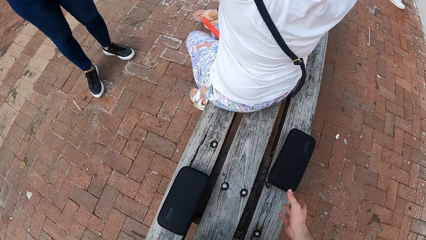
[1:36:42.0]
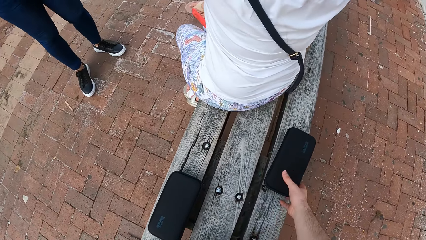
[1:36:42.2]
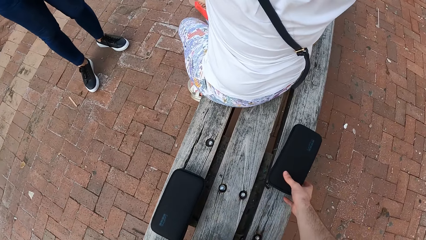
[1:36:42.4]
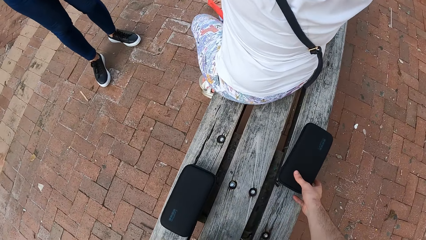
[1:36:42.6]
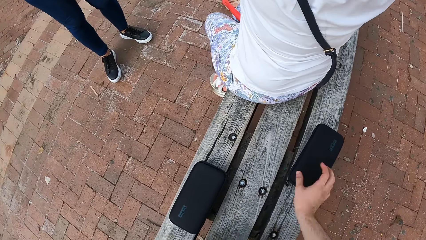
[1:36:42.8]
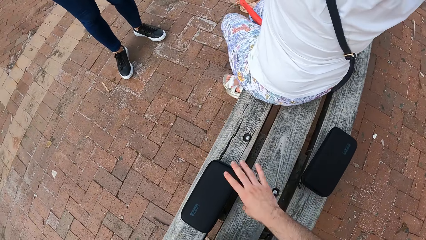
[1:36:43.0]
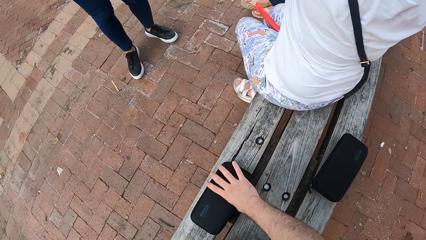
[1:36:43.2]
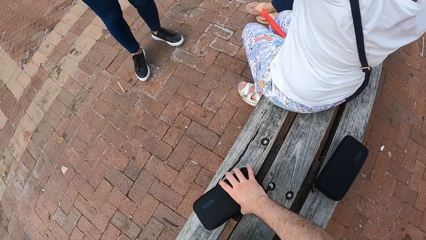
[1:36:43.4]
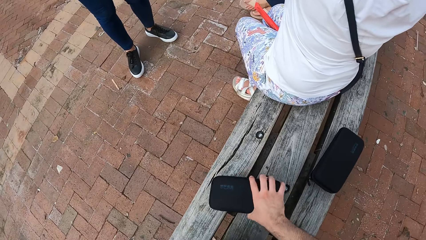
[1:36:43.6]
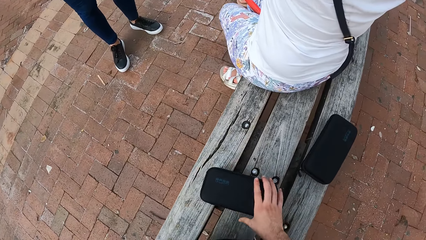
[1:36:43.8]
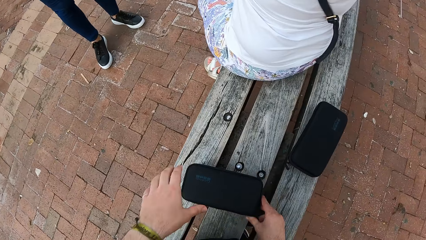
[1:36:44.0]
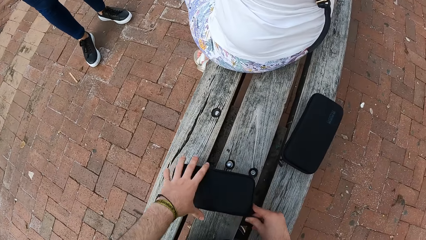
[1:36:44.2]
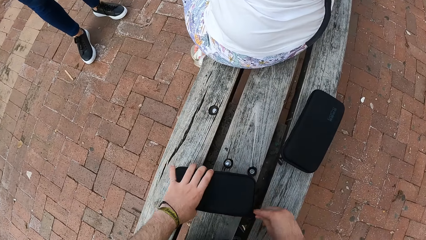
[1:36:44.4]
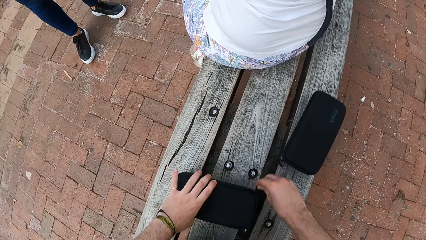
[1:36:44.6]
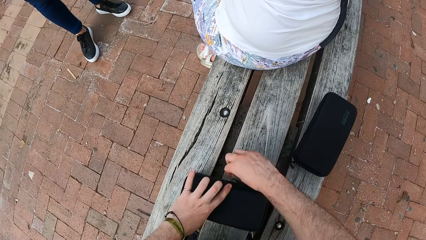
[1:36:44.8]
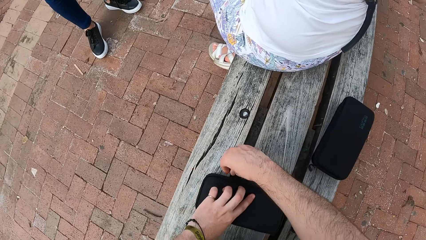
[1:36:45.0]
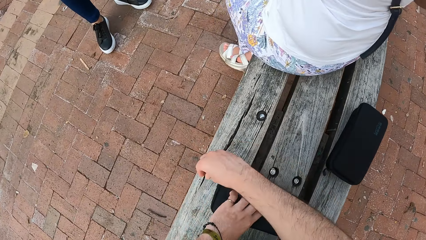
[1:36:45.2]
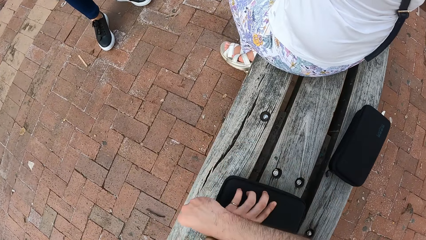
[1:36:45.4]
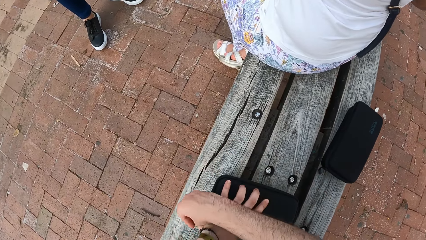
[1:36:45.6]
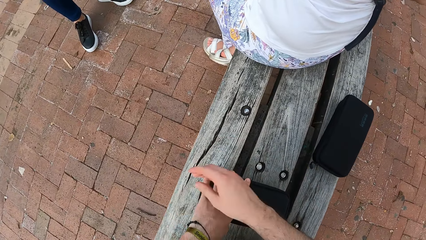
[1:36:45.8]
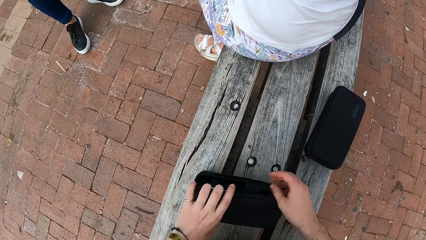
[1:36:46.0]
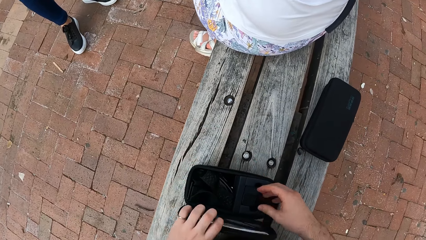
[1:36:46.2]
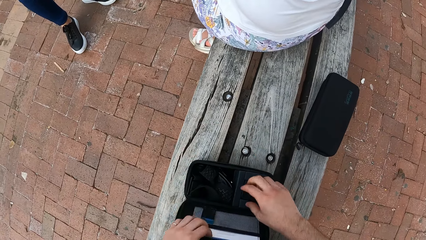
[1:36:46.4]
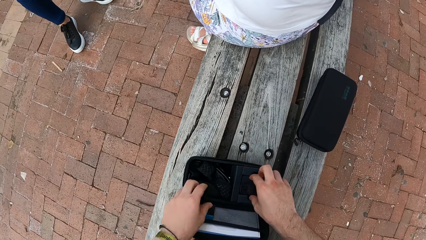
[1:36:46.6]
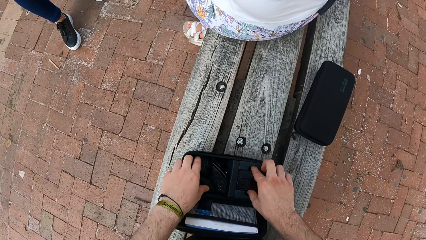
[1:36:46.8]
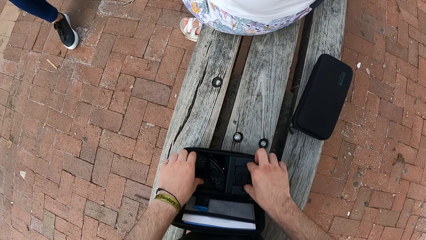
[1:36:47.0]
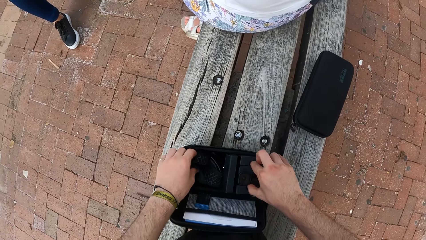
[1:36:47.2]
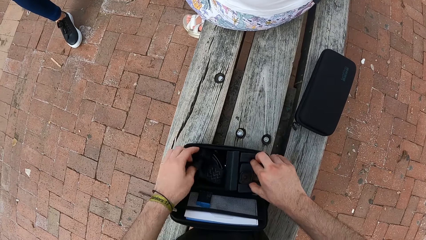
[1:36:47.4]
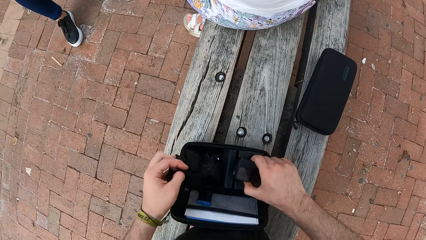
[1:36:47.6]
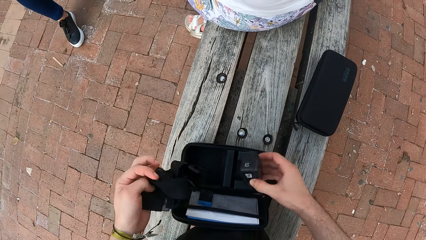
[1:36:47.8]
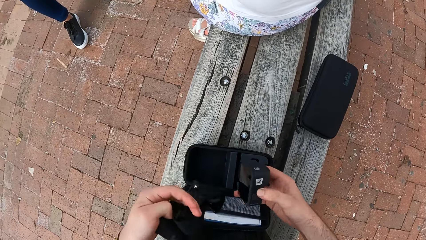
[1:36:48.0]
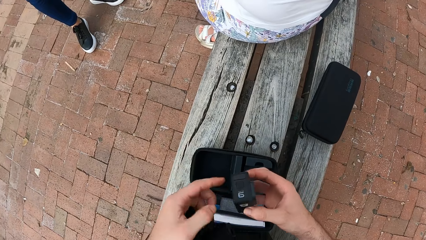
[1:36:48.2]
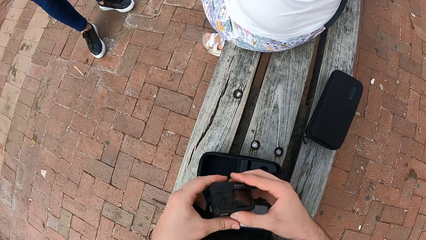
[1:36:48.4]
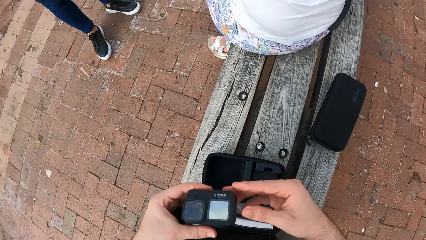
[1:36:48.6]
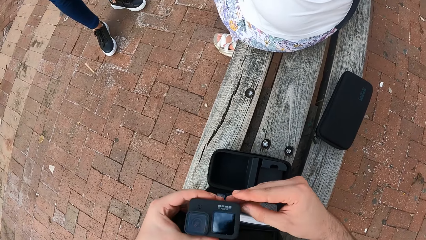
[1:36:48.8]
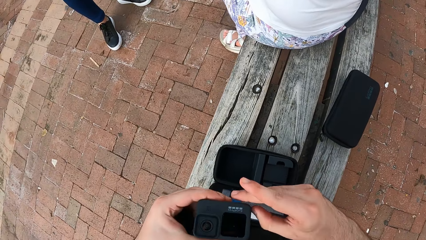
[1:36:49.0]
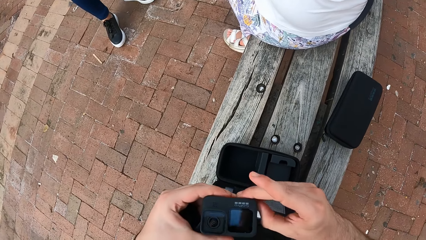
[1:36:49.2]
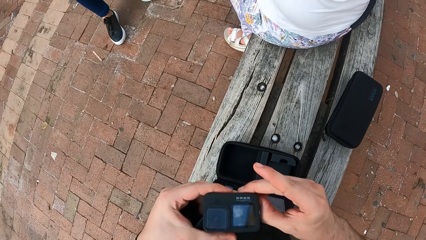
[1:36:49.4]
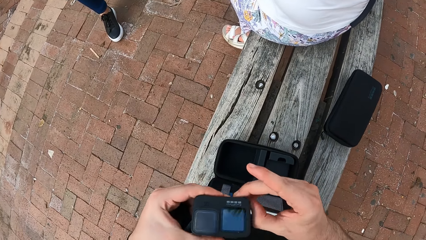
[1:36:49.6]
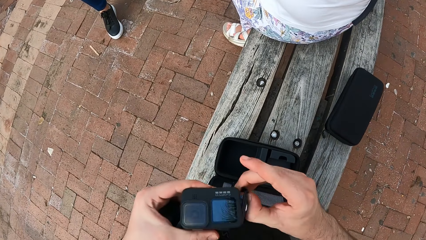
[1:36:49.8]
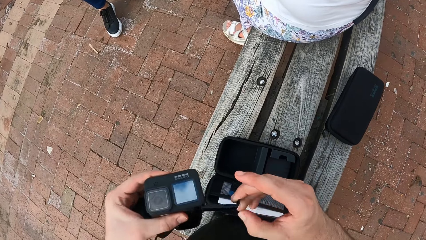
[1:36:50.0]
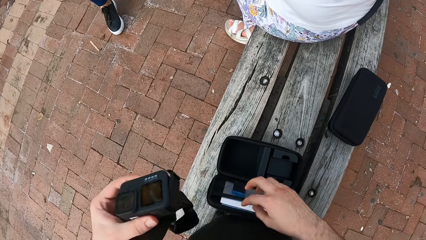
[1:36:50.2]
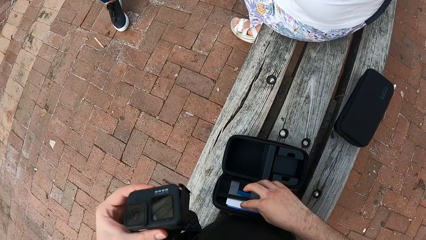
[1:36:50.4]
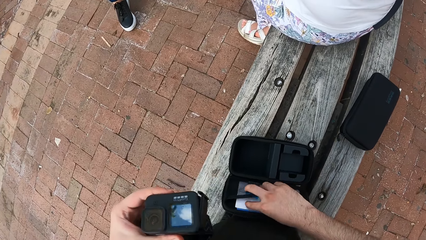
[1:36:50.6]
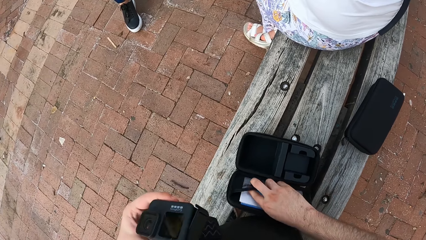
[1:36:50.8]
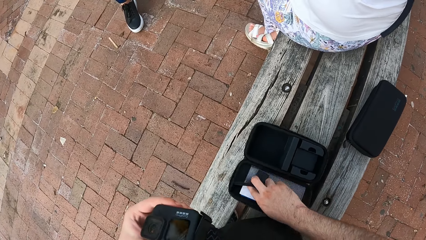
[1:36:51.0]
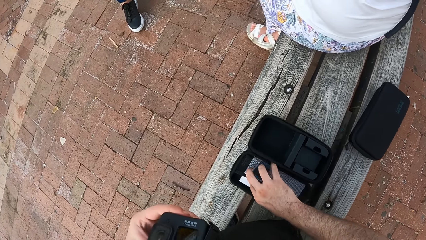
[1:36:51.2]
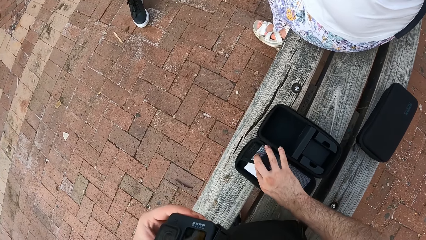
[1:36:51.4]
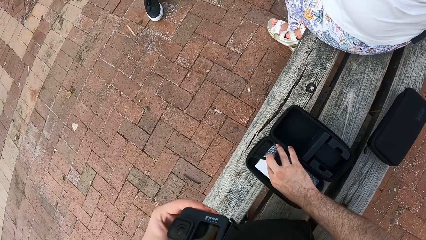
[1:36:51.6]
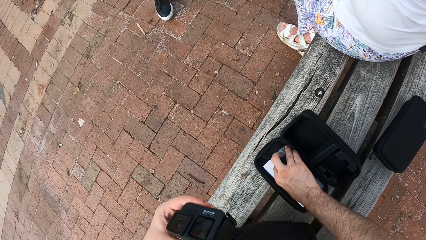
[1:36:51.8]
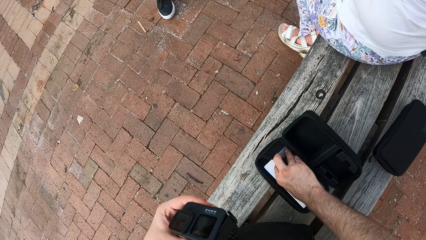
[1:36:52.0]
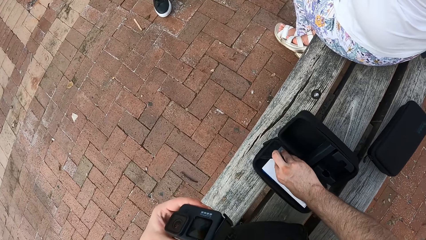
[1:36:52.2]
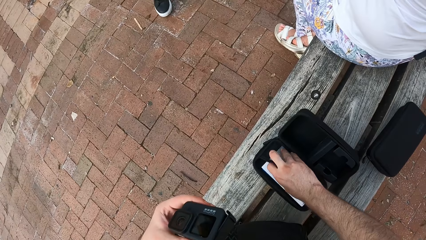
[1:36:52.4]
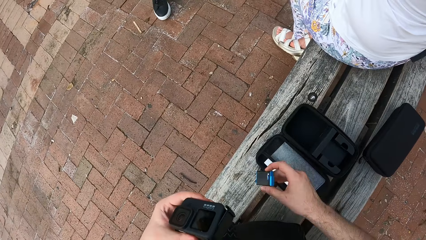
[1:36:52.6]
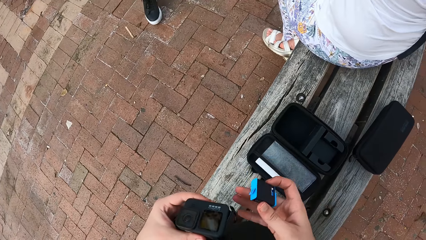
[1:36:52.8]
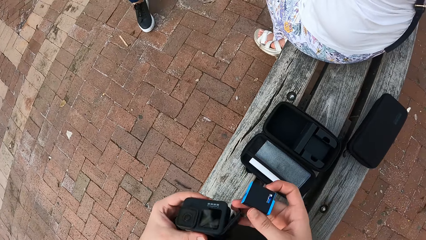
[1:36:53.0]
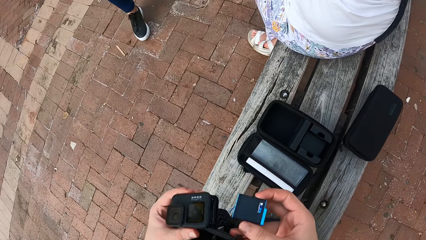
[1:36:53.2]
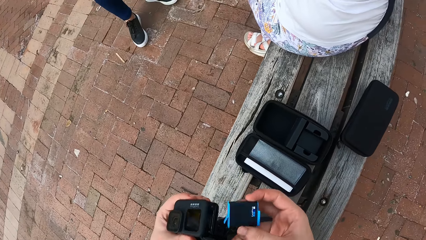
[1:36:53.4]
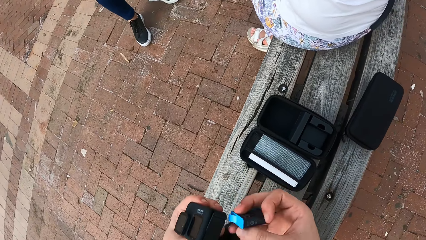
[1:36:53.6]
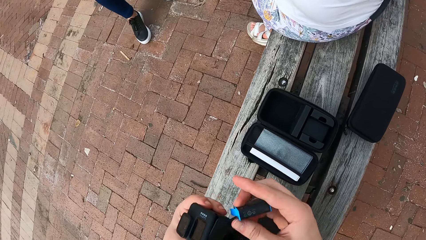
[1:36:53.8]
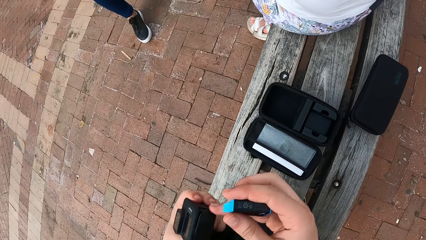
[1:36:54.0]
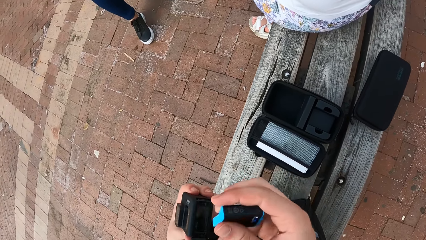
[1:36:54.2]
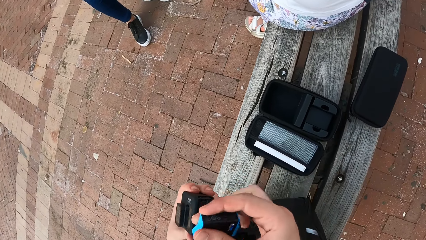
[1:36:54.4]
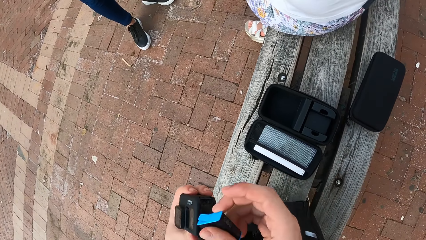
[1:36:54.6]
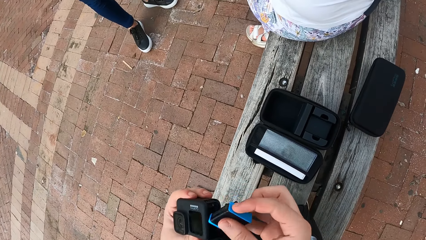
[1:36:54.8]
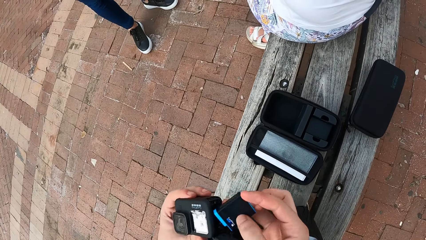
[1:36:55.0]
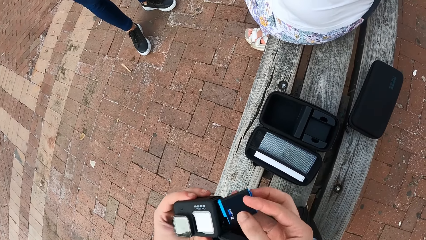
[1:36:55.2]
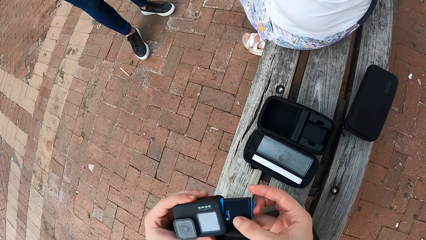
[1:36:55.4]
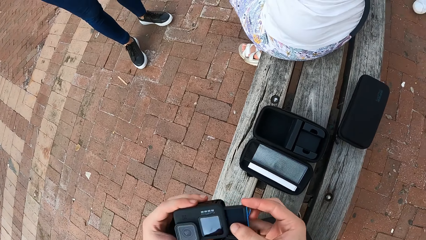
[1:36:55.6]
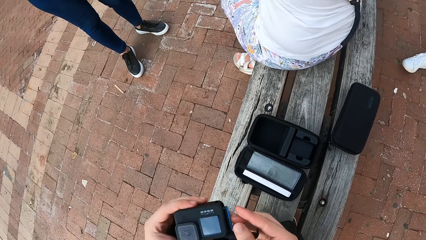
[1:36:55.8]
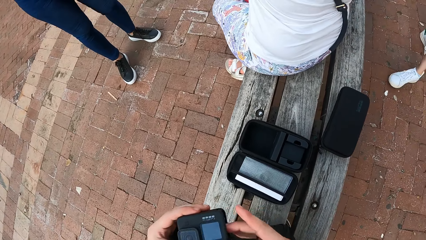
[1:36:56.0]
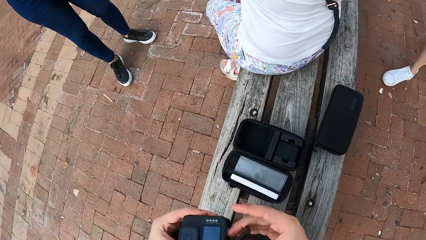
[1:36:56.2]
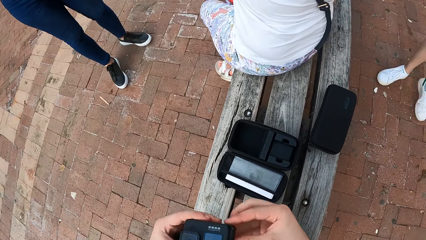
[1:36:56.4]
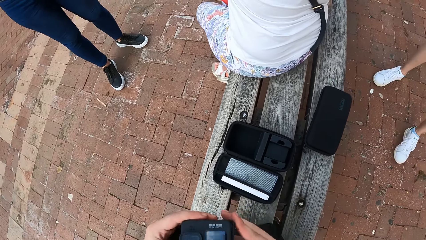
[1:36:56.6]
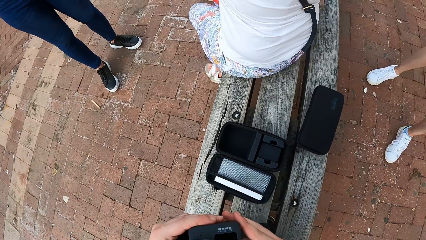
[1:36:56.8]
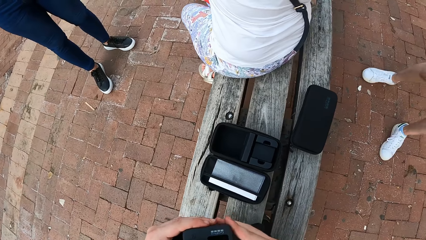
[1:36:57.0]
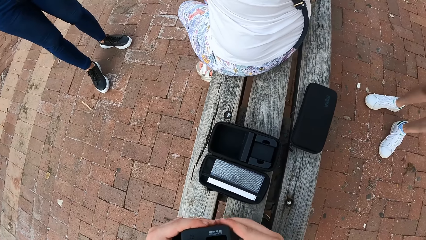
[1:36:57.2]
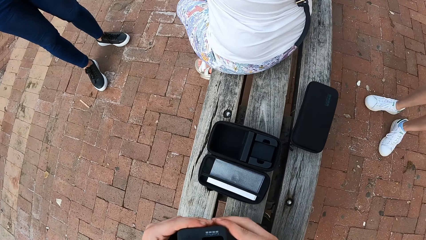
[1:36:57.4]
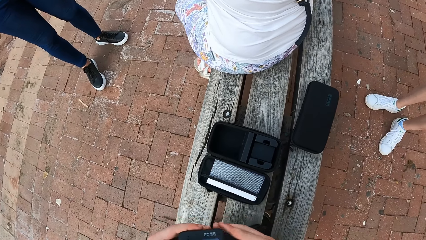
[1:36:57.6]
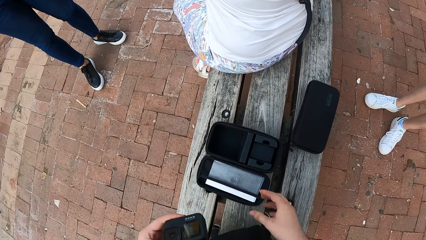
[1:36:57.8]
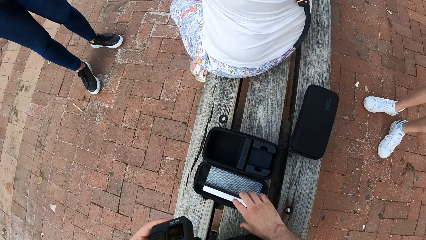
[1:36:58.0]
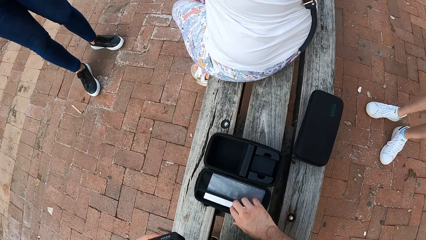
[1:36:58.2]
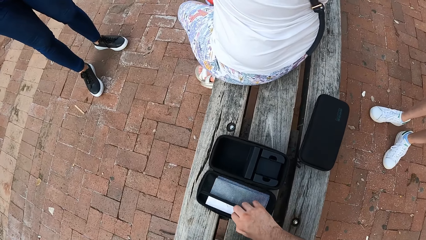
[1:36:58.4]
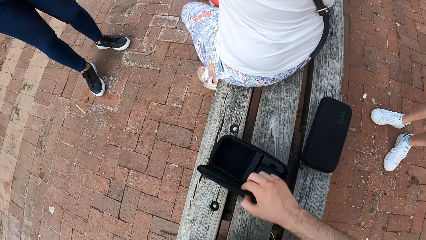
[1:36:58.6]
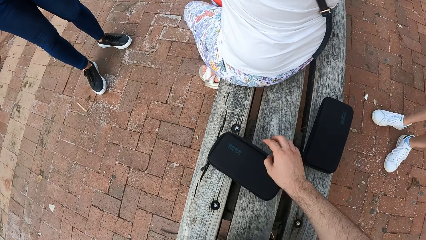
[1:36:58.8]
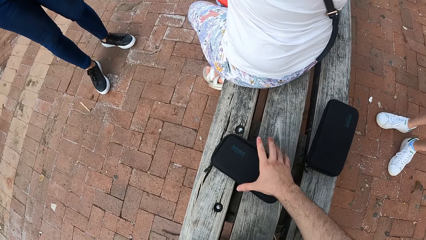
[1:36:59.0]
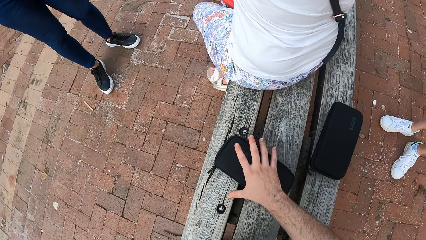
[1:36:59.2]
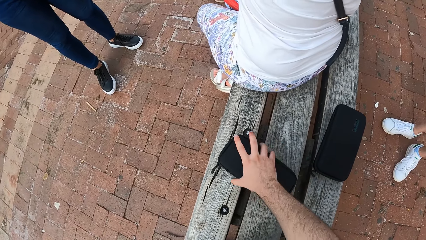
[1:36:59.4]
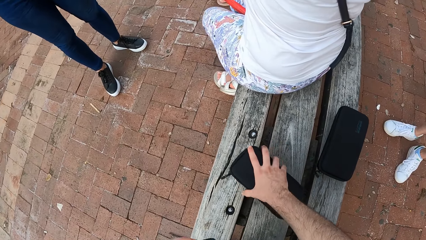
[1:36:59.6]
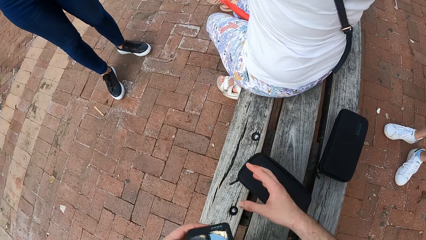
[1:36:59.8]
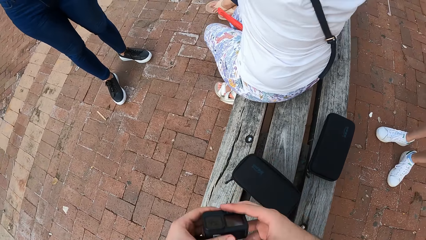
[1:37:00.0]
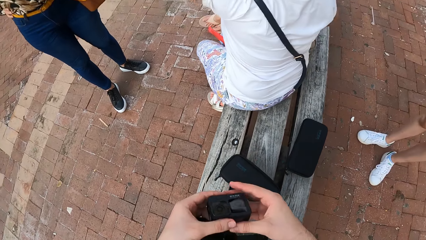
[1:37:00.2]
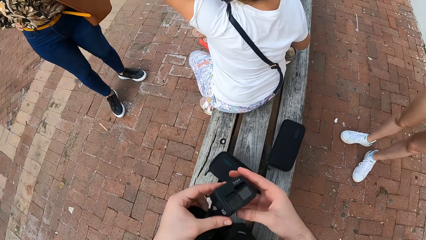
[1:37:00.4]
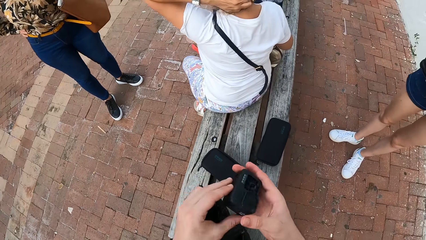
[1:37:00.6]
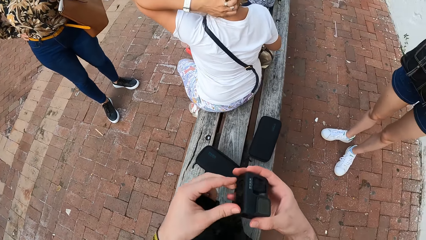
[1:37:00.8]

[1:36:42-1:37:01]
The camera wearer touches the camera case on the bench with his right hand. He moves the camera case on the bench with his right hand. He holds down the camera case on the bench with his left hand. He unzips the camera case on the bench with his right hand. He opens the camera case on the bench with his left hand. He removes a head strap from the camera case with his left hand. He removes a camera from the camera case with his right hand. He holds the camera in both hands. He opens the battery compartment of the camera with his right hand. He removes a battery from the camera case with his right hand. He opens the battery compartment of the camera with his right hand. He puts the battery in the camera with his right hand. He closes the battery compartment of the camera with his right hand. He presses down the camera with his right hand. He closes the camera case on the bench with his right hand. He moves the camera case on the bench with his right hand. He passes the camera to his right hand from his left hand.
